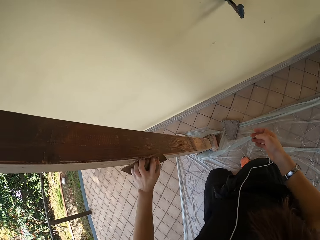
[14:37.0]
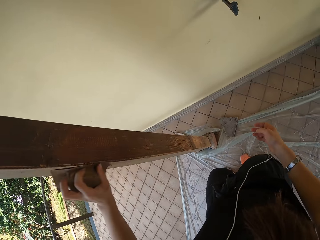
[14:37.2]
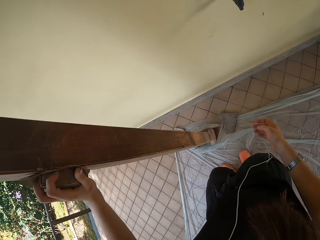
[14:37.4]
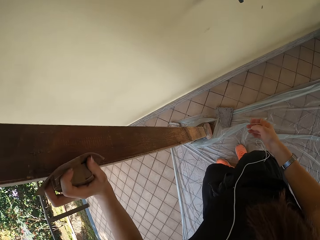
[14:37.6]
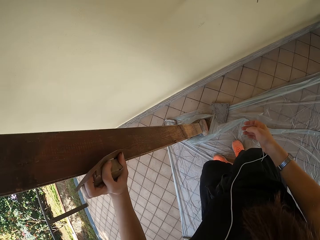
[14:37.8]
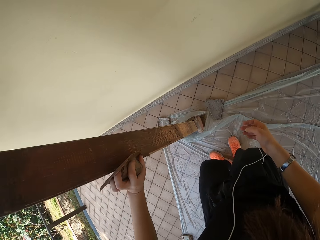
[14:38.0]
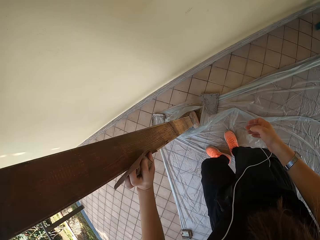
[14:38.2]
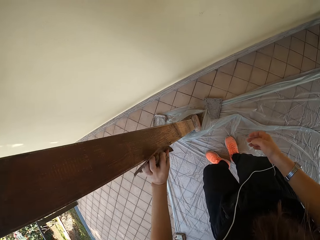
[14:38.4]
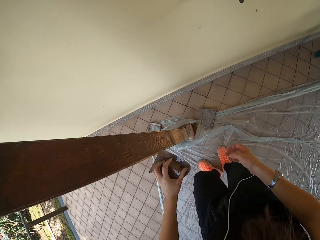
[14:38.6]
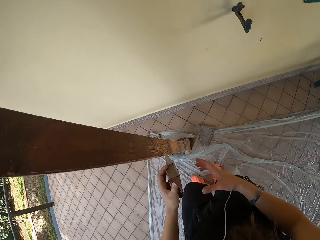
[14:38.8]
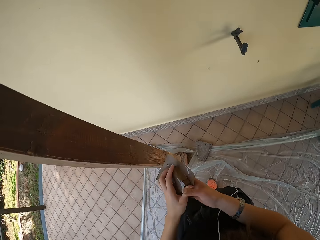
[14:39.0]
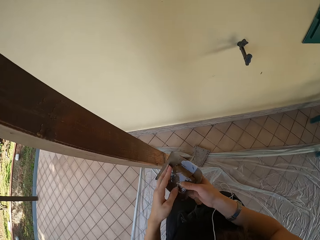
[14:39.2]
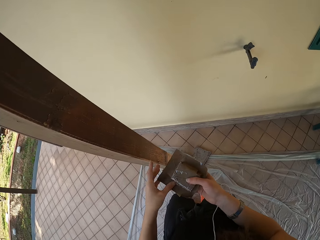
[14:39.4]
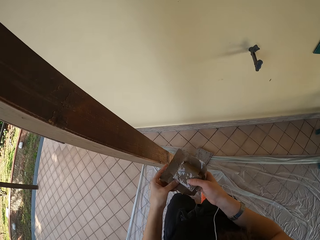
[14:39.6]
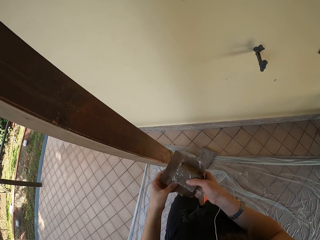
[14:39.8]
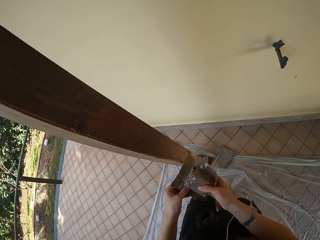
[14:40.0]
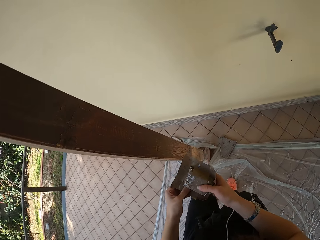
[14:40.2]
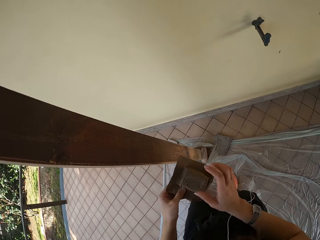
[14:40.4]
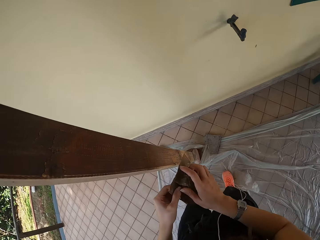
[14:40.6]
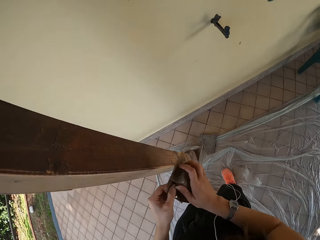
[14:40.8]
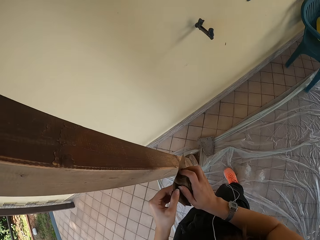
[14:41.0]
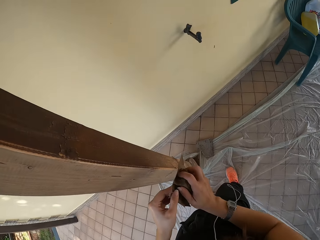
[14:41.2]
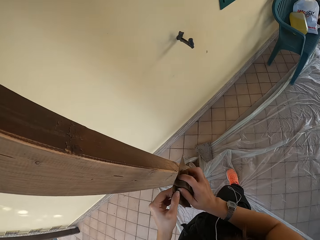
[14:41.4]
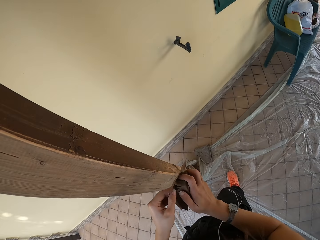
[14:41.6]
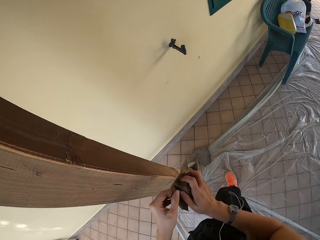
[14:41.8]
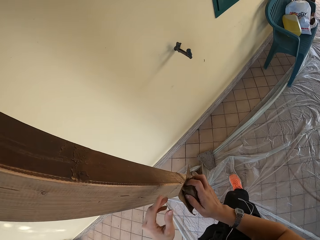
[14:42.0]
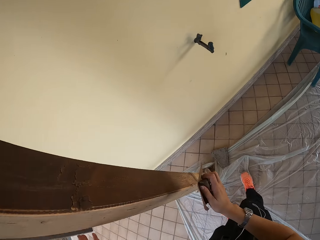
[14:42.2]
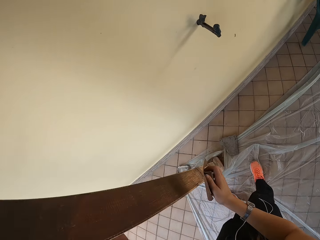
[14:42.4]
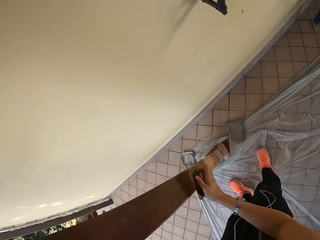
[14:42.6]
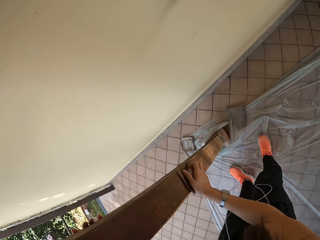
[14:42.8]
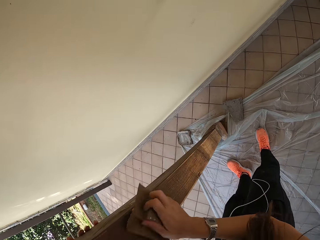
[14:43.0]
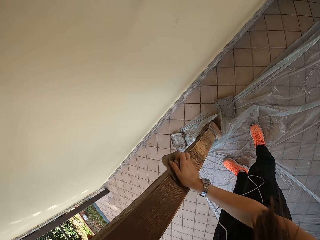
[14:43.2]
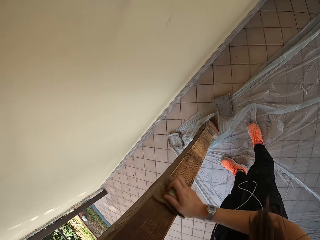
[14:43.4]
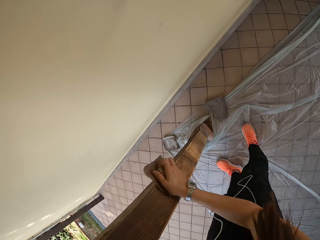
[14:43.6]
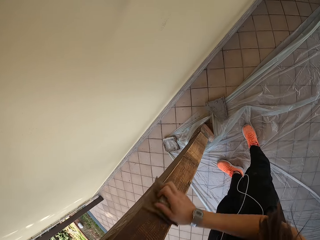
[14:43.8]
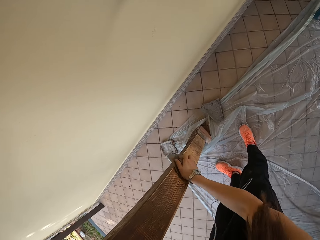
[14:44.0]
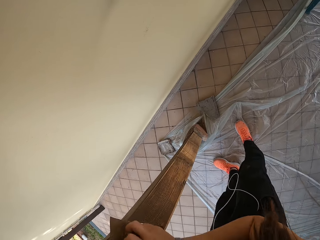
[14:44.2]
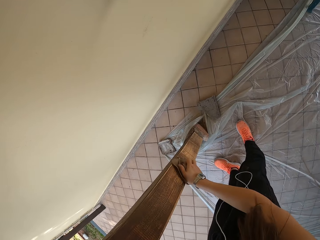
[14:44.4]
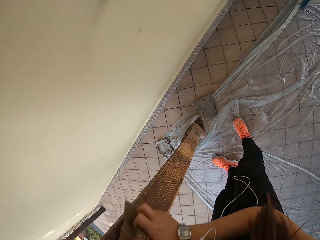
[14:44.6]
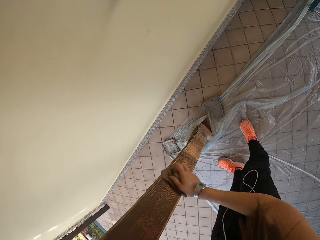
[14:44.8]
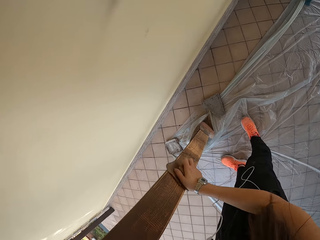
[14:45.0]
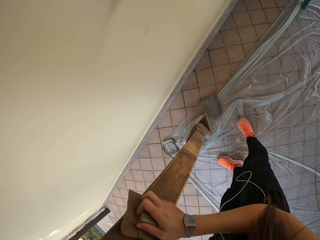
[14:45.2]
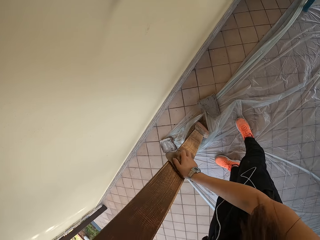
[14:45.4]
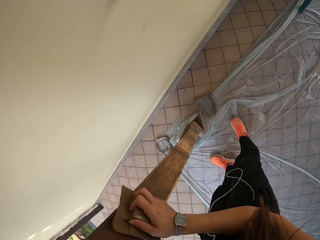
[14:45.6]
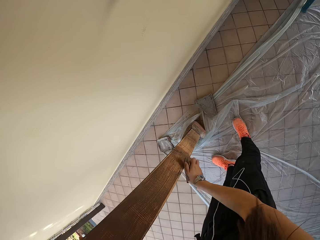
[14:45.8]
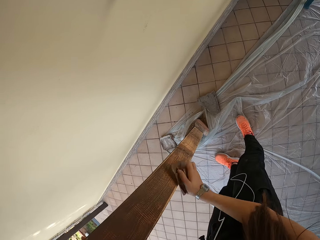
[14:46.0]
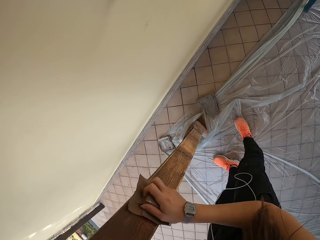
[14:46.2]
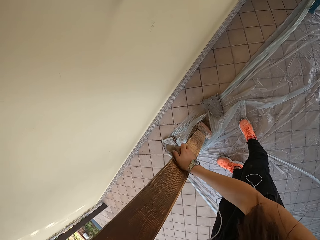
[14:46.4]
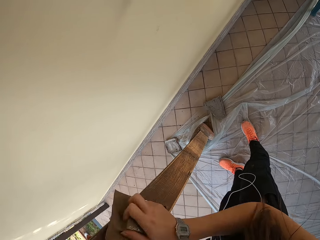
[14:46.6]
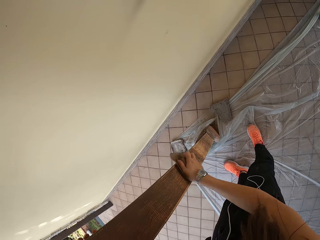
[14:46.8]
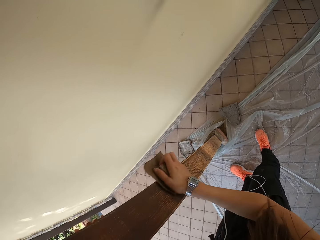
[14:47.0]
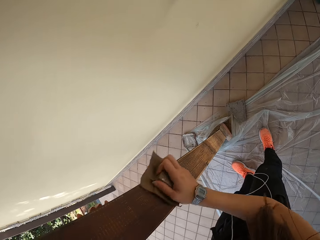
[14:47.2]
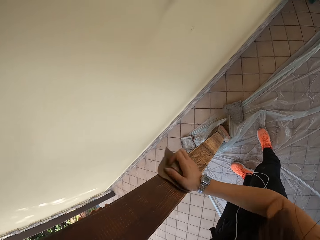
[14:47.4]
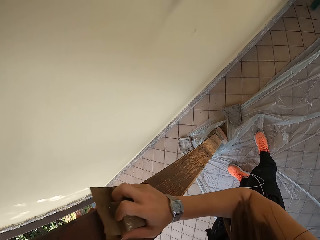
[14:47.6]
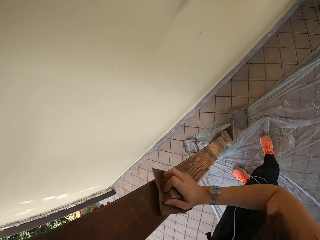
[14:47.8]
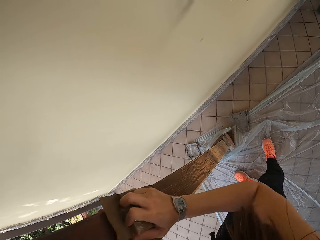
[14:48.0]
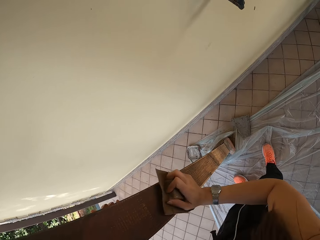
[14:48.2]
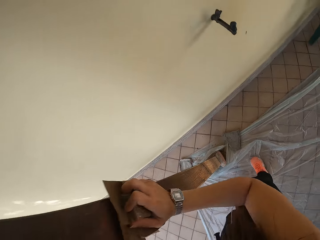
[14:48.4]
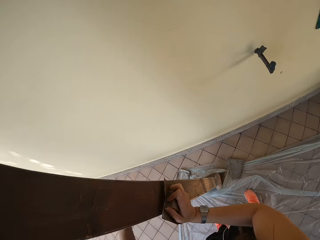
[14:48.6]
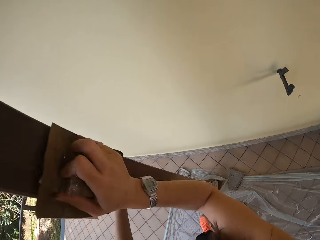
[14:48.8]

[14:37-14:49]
The camera wearer adjusts the sandpaper with both hands. He holds the sandpaper with both hands. He holds the pillar with his left hand. He smoothens the pillar with the sandpaper on his right hand.

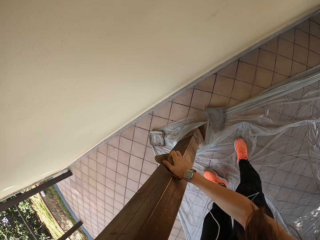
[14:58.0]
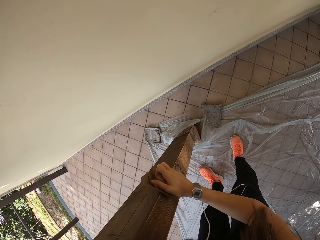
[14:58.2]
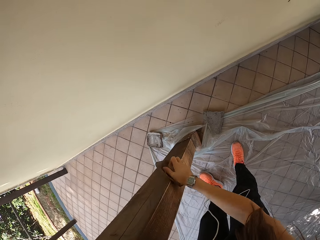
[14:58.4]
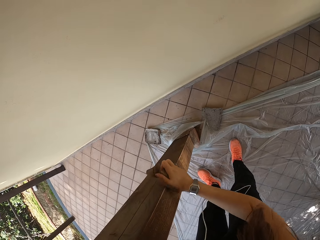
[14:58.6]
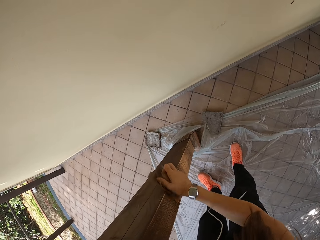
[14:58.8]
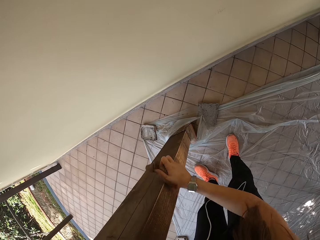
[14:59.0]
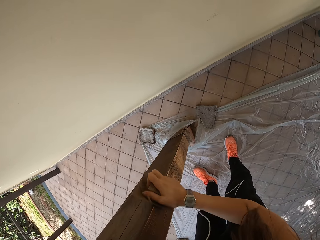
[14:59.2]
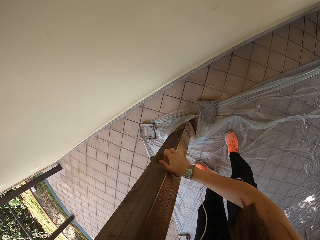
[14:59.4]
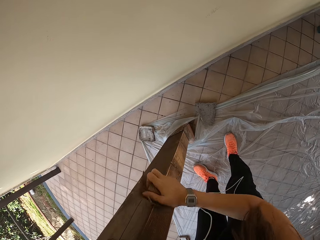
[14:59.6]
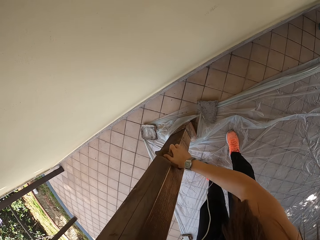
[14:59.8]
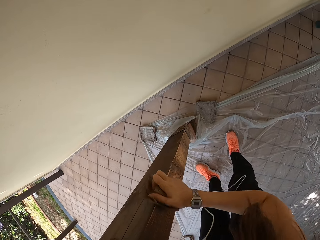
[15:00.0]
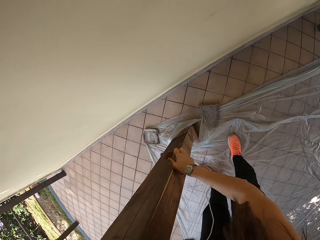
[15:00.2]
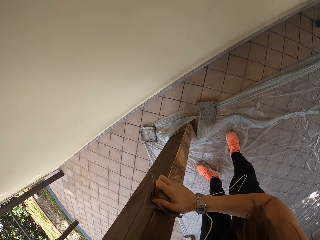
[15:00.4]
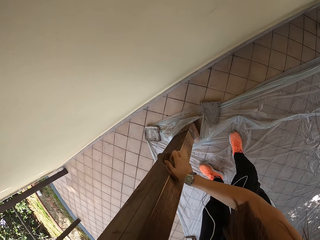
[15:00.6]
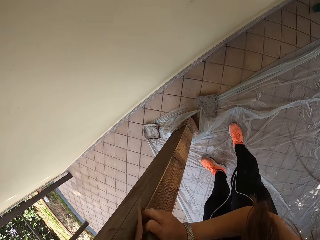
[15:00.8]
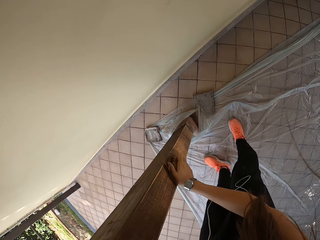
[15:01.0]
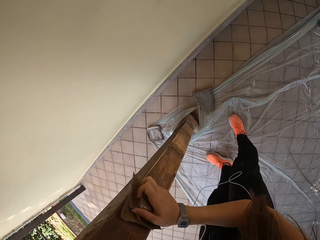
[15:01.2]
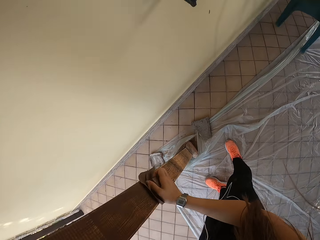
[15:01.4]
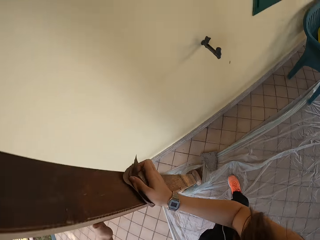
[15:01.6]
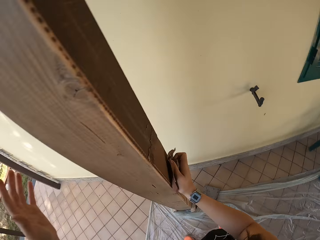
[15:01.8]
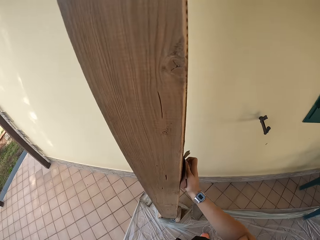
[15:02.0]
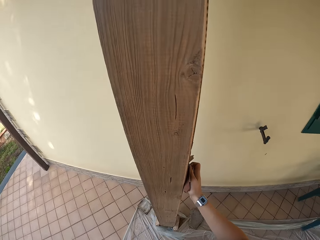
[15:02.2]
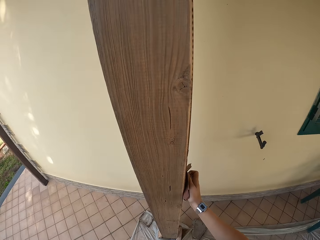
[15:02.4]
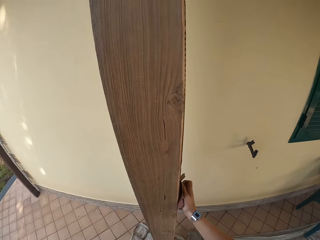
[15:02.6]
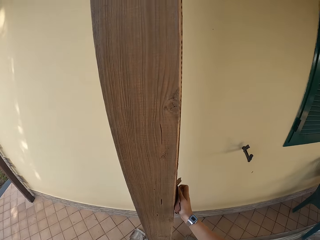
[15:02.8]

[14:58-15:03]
The camera wearer removes his left hand from the pillar.
